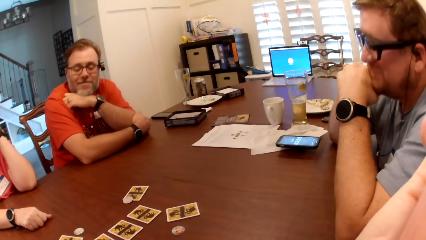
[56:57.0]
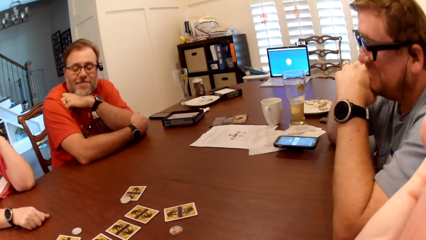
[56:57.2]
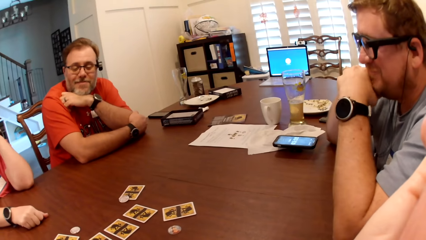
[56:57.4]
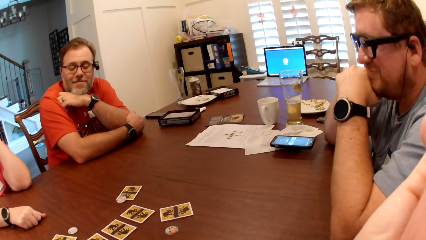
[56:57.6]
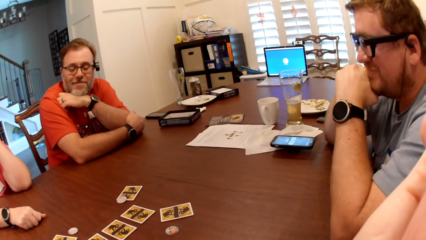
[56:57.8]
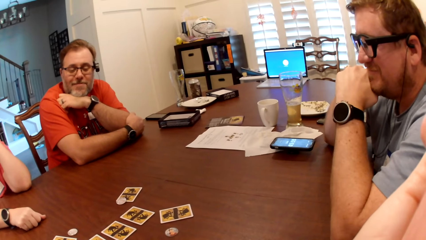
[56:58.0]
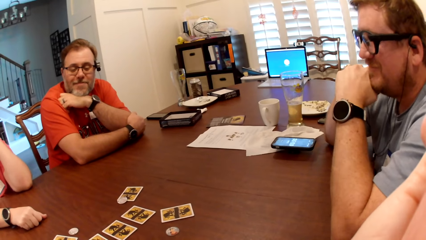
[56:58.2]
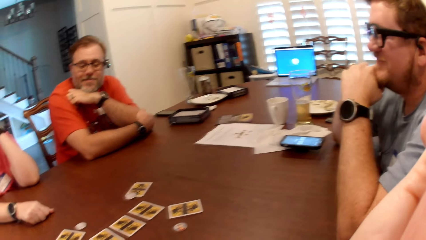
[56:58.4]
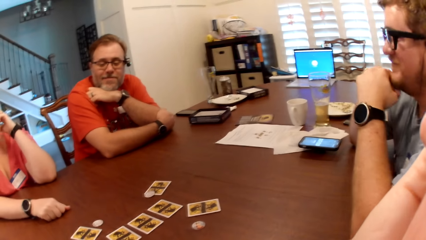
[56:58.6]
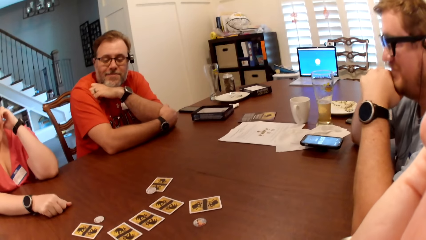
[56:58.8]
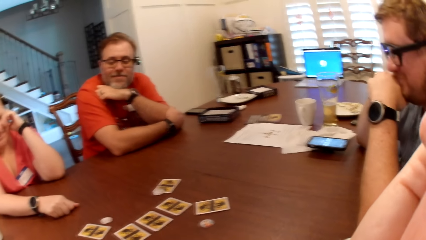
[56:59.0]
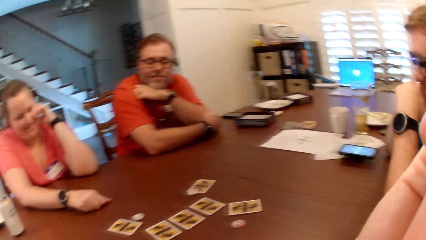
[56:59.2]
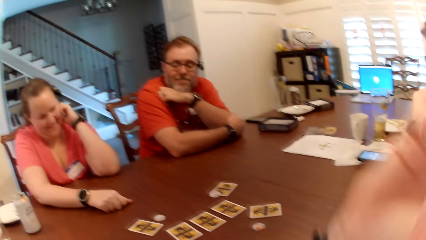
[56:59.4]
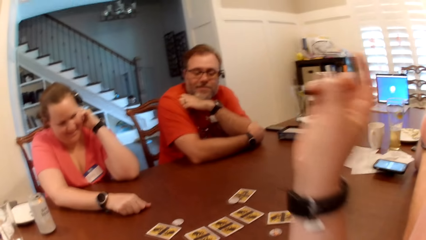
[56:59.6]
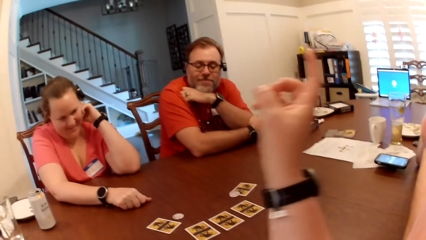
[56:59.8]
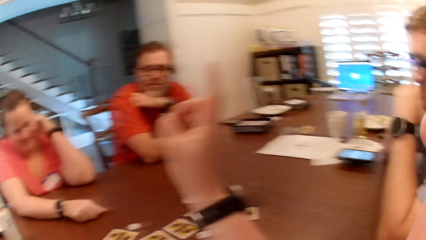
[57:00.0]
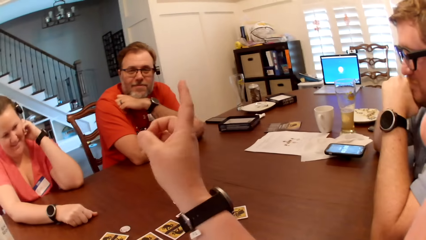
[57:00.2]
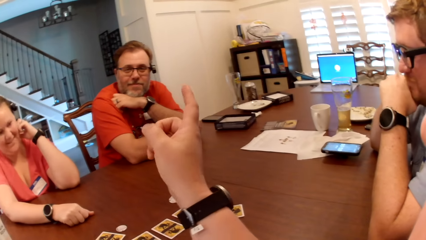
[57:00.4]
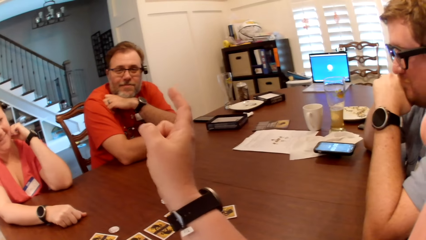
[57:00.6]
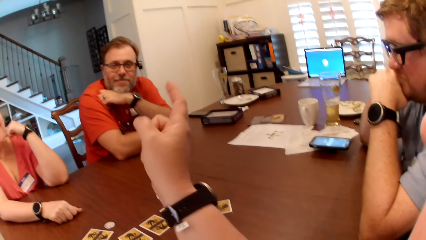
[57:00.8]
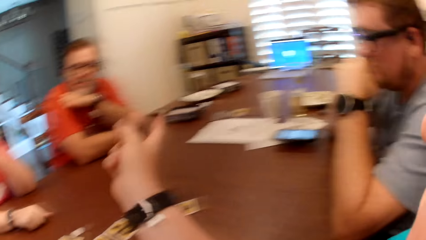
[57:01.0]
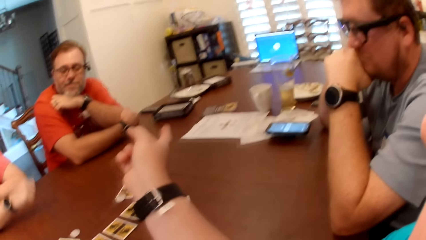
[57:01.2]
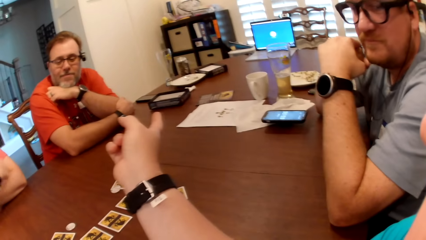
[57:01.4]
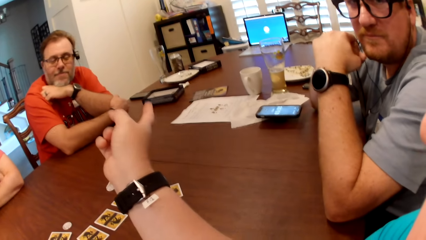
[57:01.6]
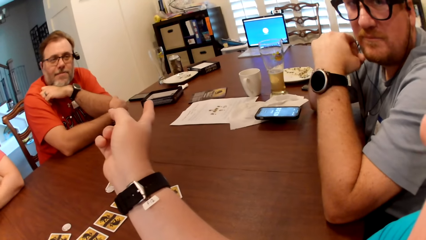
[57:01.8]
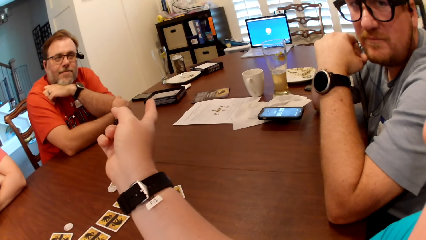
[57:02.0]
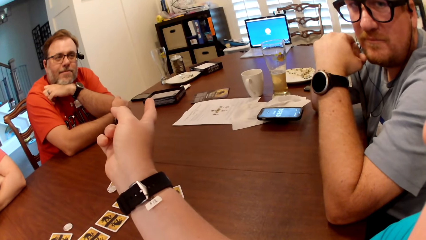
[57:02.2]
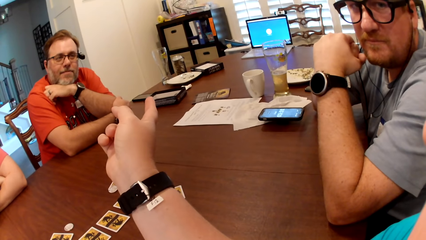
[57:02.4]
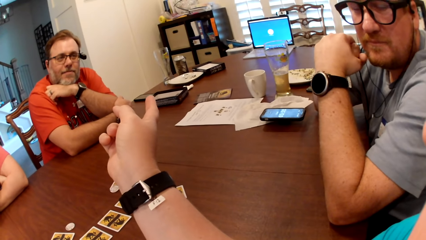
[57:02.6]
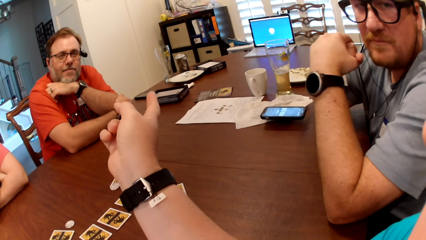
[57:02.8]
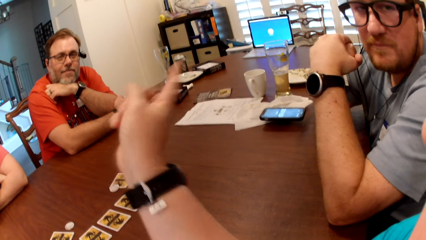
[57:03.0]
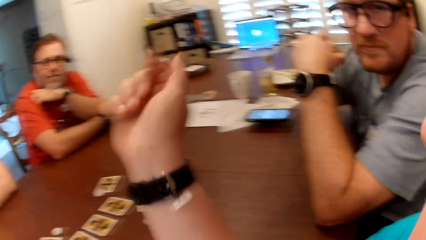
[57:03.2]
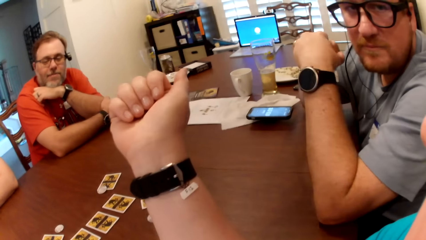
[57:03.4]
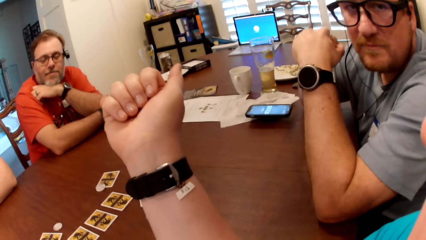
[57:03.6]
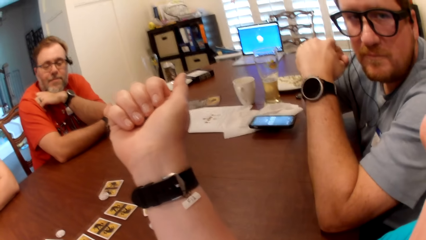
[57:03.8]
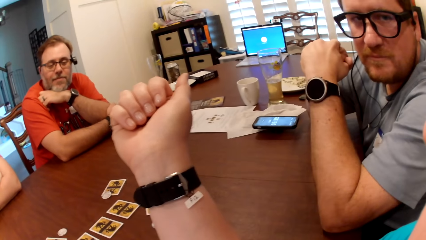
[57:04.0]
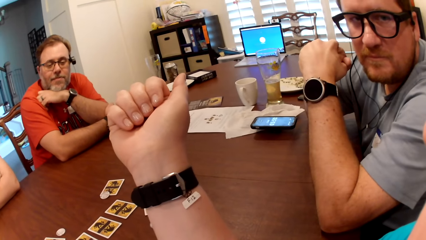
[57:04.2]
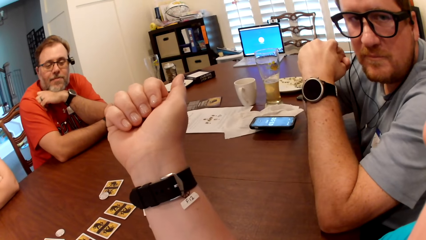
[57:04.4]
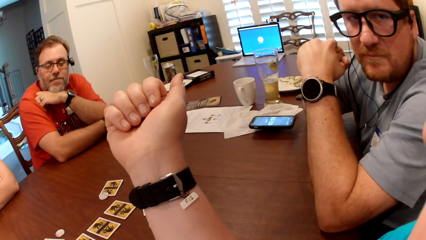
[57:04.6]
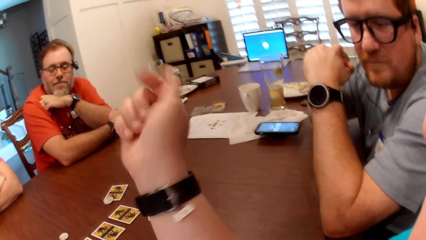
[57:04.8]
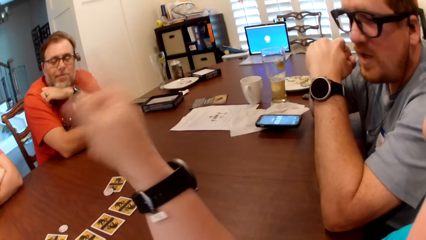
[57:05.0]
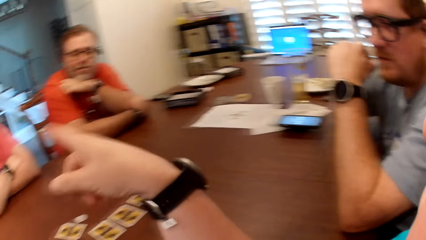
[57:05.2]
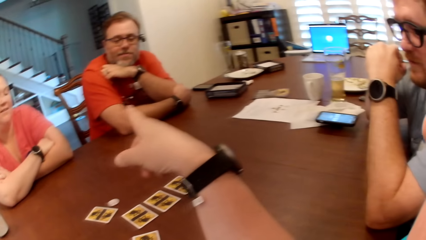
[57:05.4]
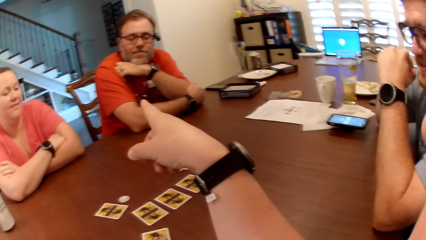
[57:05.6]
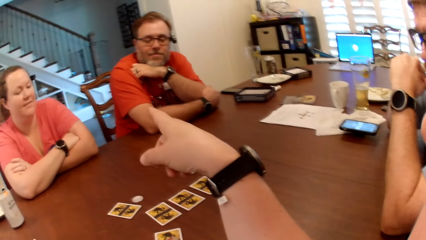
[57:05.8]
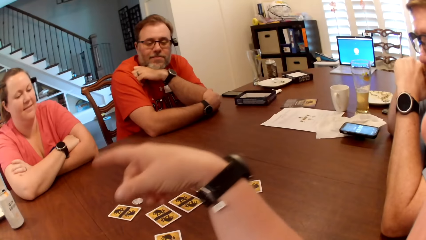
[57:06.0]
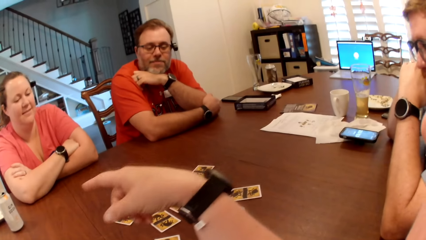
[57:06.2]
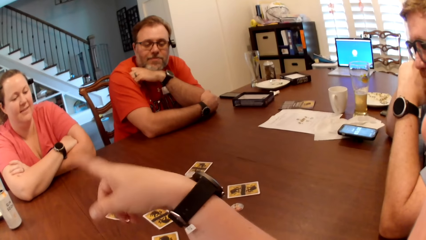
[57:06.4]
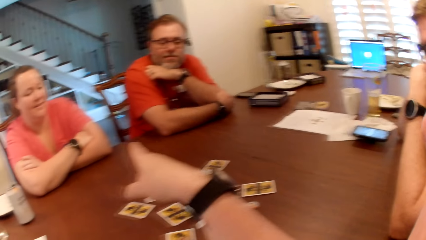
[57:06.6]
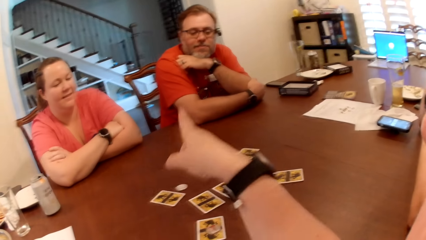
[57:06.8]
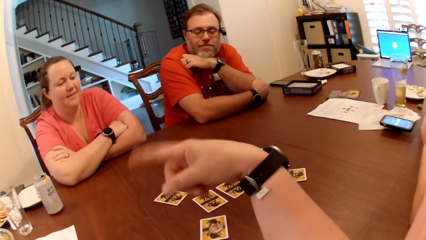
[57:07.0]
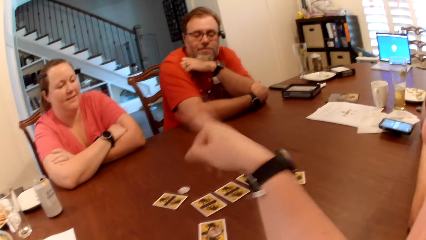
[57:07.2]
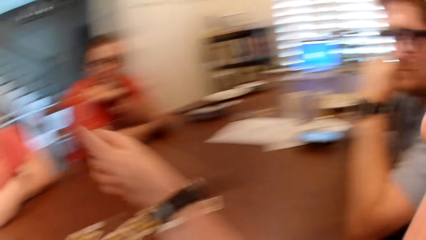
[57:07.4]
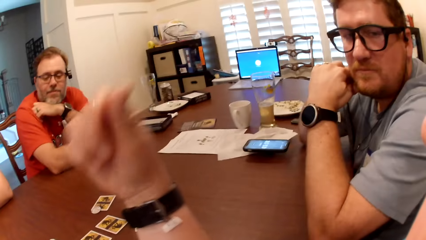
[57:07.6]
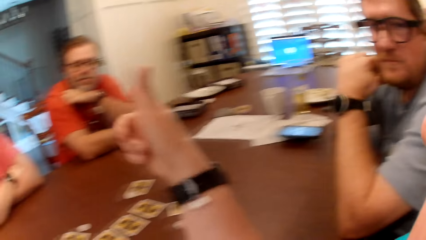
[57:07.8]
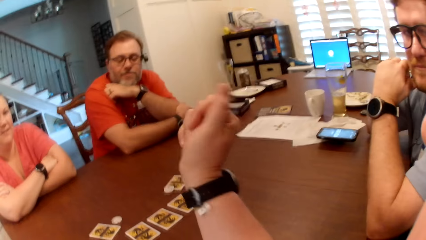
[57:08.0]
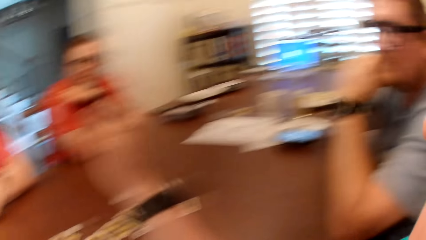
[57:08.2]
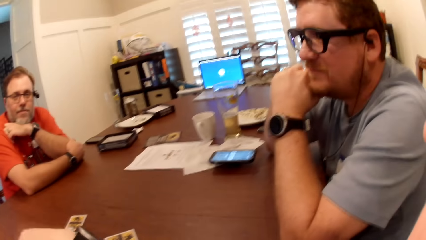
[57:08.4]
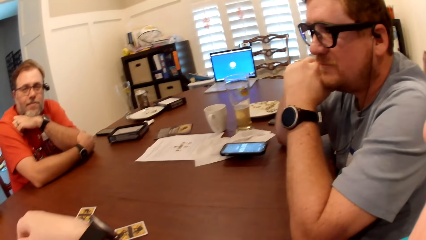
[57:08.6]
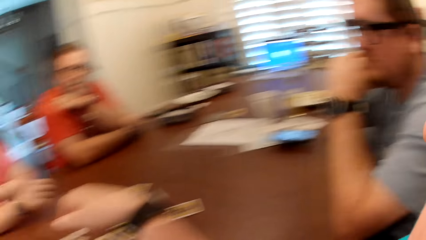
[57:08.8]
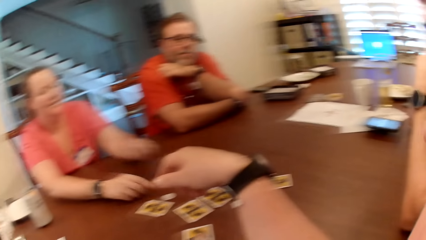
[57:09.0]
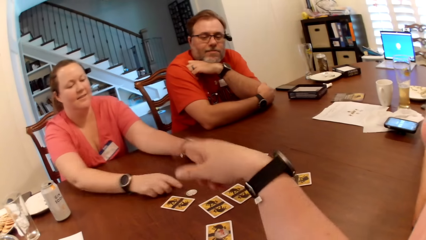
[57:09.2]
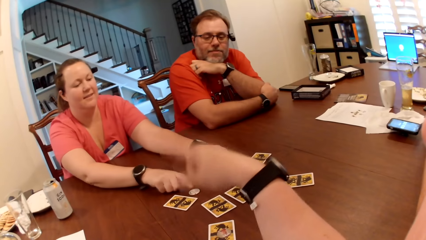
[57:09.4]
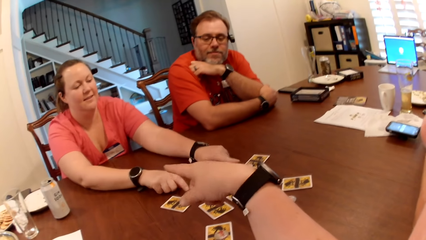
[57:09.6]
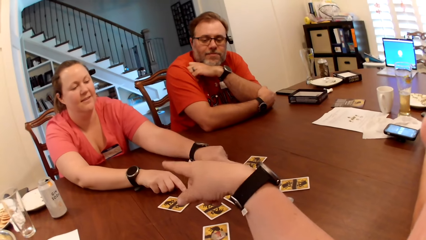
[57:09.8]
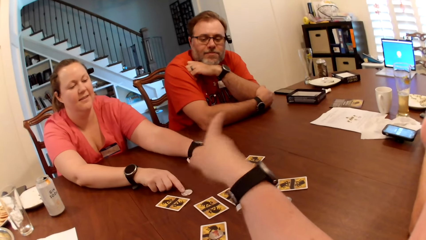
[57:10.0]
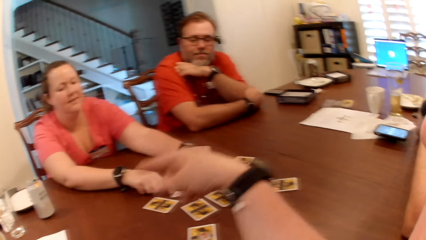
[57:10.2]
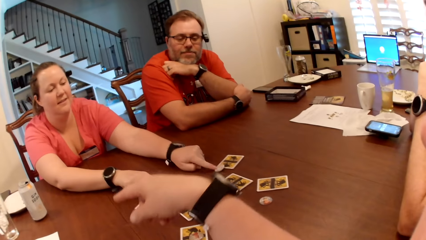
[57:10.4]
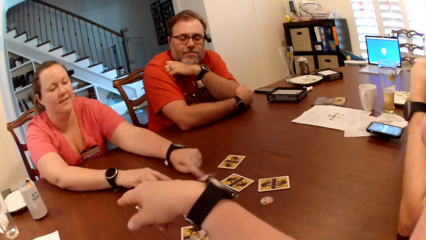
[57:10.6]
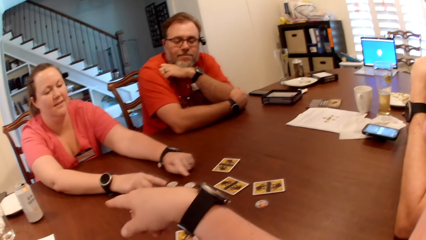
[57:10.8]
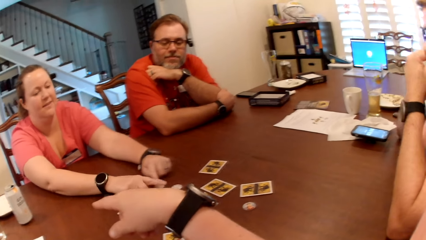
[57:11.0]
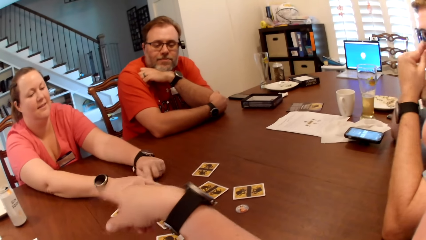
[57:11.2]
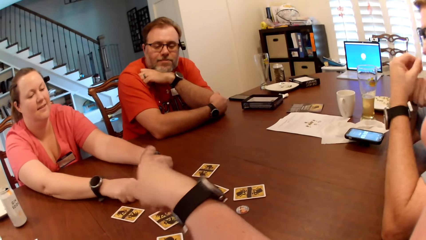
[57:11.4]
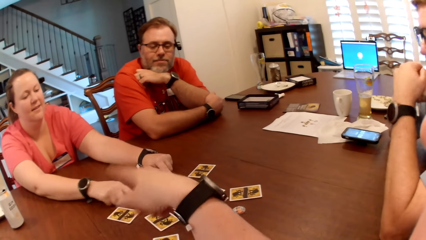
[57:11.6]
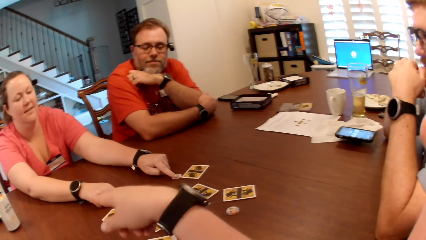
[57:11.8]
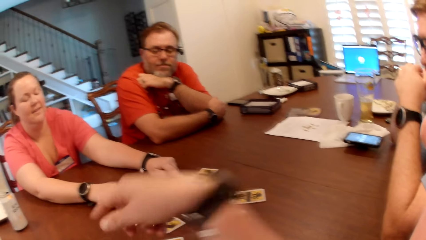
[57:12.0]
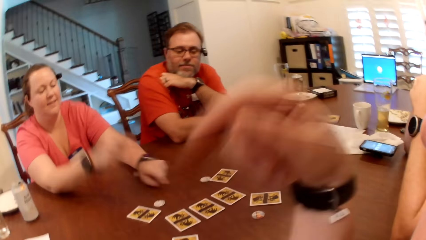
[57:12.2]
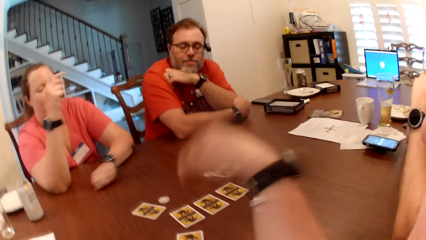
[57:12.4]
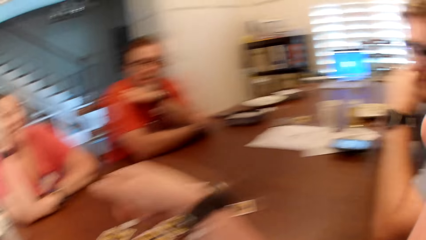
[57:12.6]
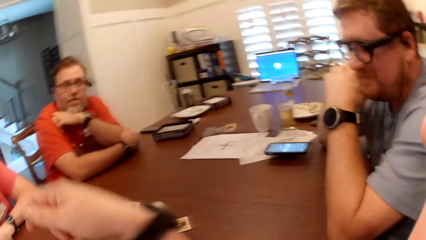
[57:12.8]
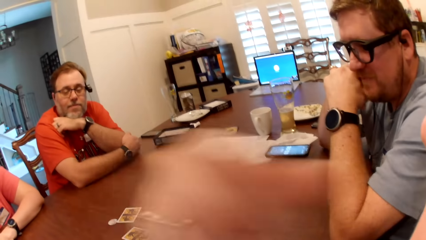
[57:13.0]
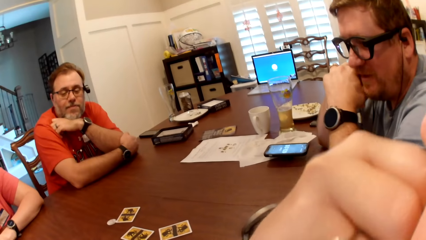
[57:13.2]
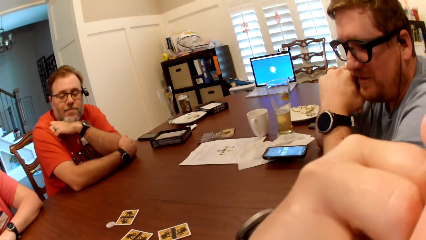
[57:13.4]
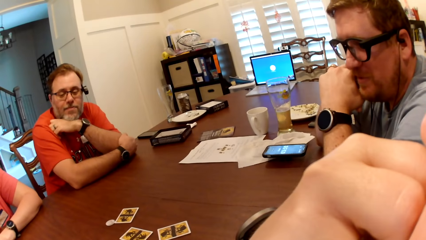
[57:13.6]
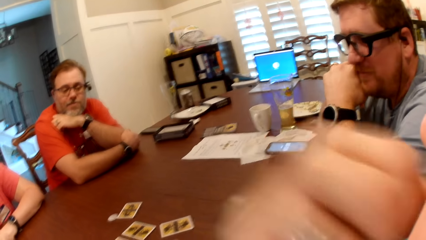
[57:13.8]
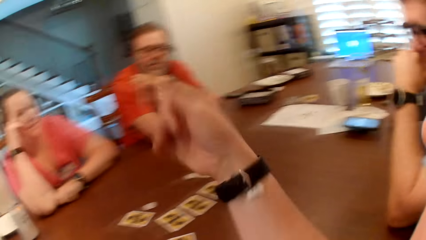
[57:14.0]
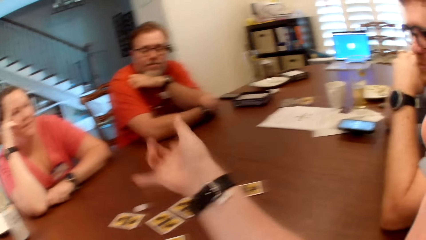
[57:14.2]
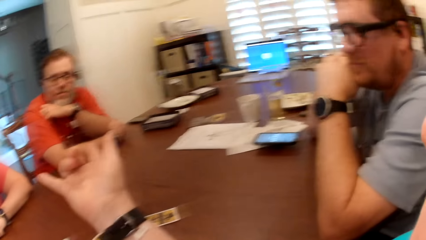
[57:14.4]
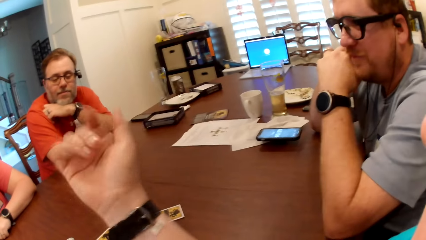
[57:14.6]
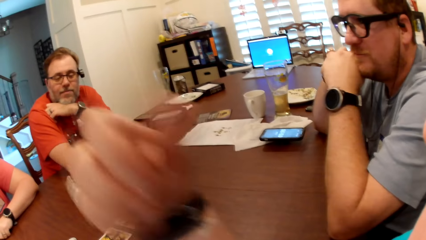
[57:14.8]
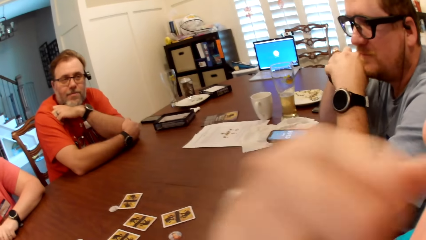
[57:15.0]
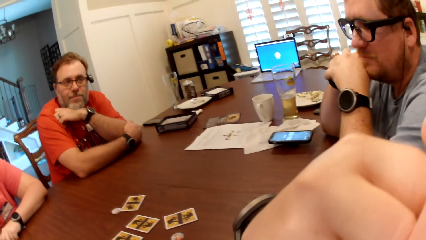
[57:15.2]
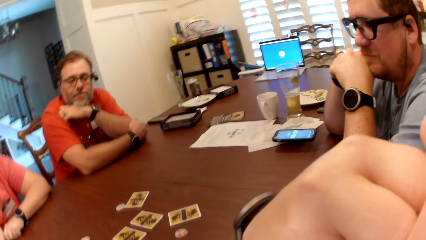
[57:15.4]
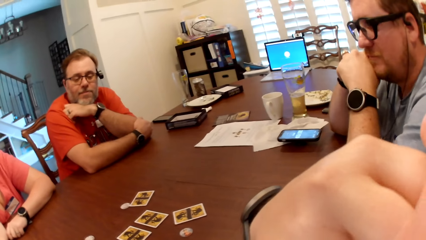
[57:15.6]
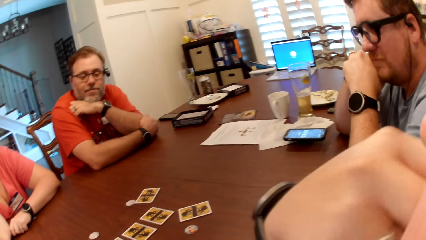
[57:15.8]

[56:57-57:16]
The first man converses with the other man, the camera wearer and the woman. The camera wearer converses with colleagues. The woman switches game pieces. The camera wearer converses with colleagues. The woman moves a card coin on the table with her right hand. The camera wearer converses with colleagues again.
